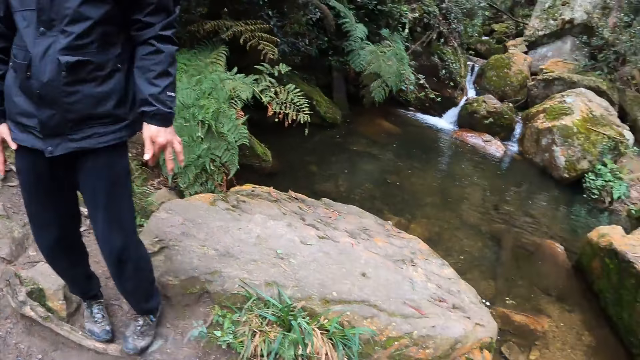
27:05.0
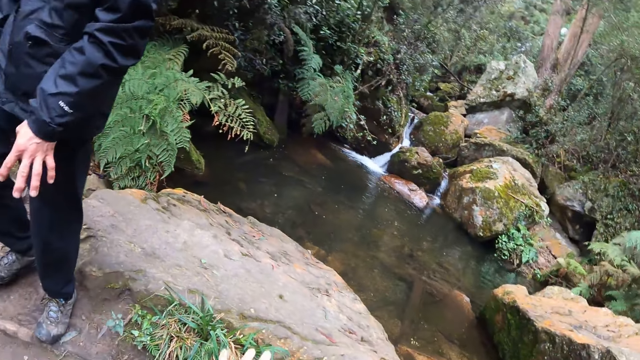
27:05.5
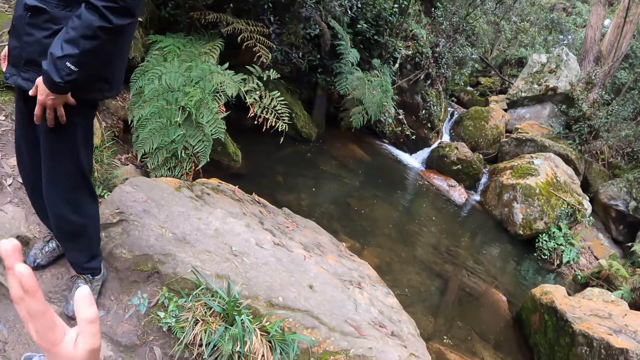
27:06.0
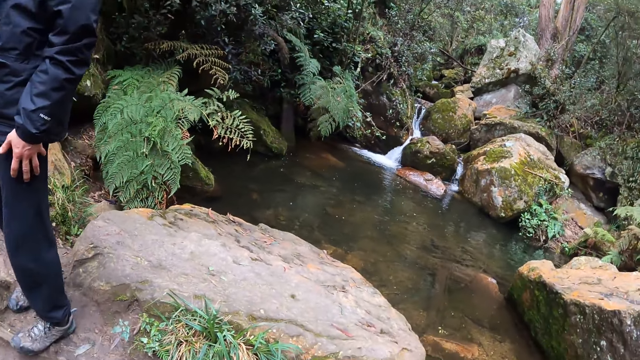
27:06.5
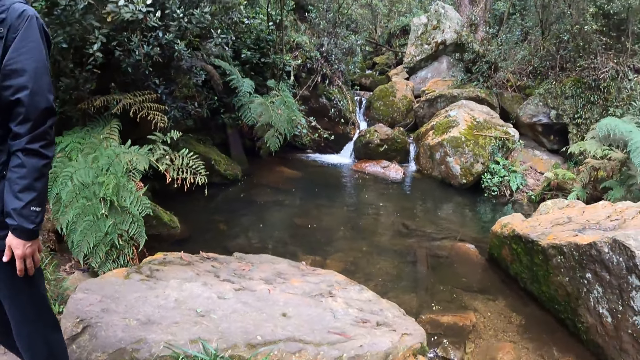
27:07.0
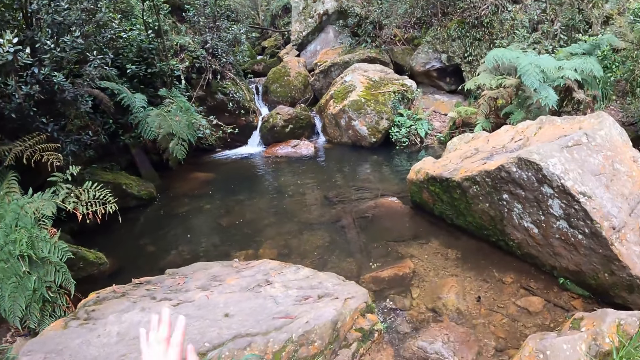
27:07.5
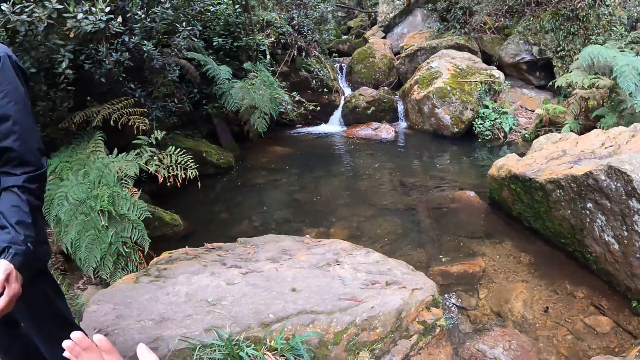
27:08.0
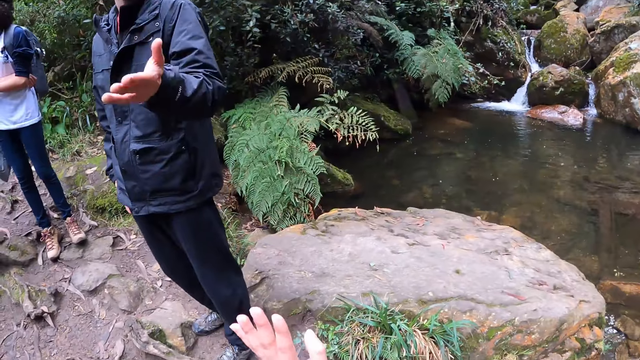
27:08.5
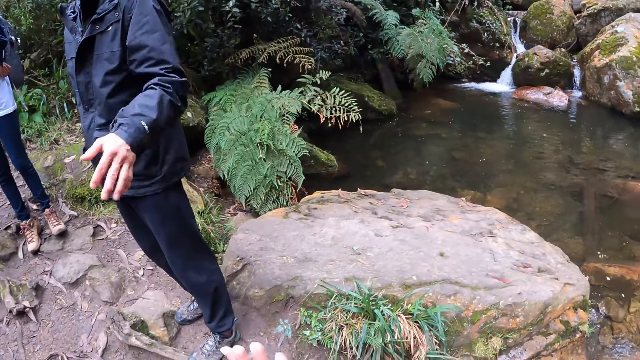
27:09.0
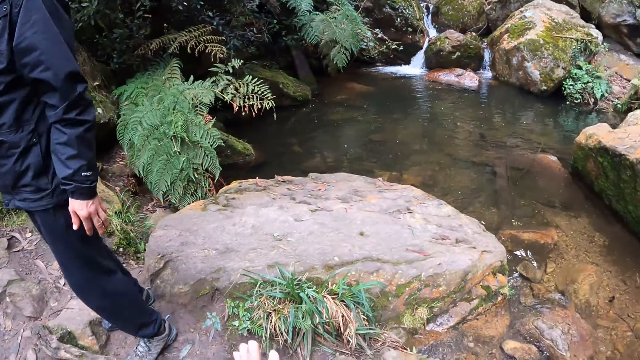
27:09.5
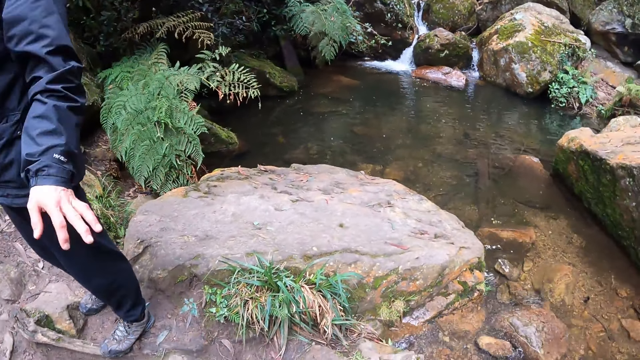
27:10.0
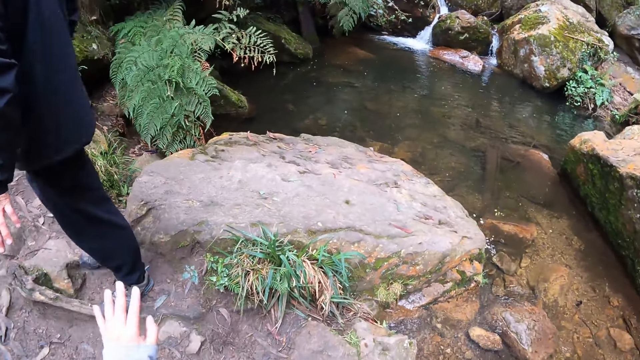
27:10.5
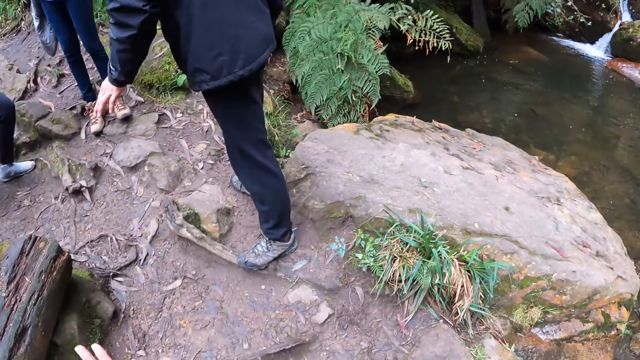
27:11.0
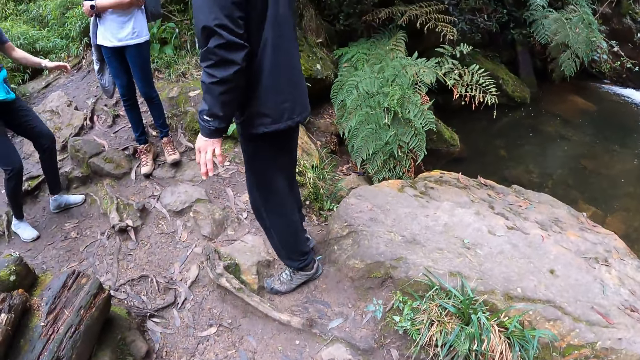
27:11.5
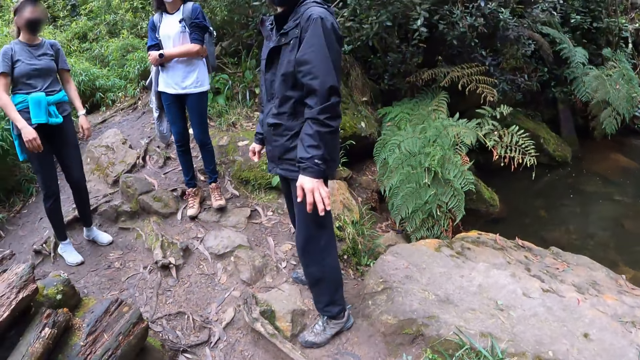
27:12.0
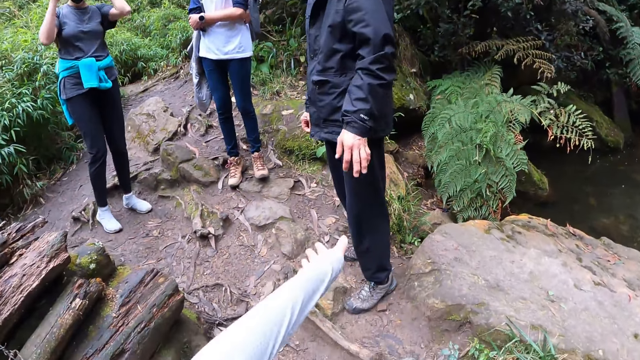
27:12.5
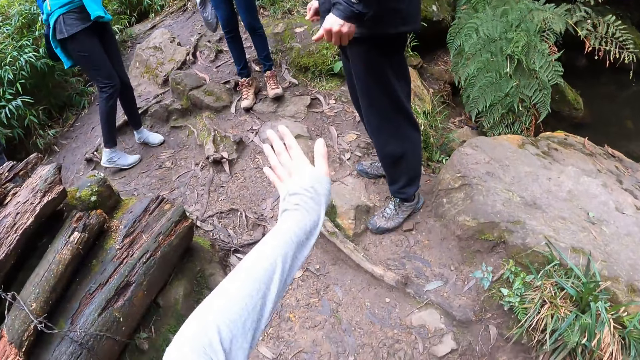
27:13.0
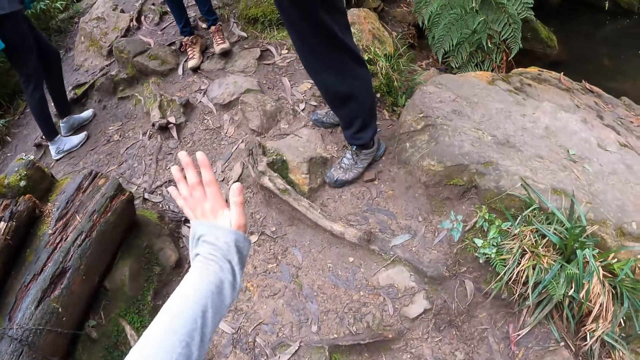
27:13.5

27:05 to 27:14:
The camera wearer gesticulates with her left hand. The man gesticulates with his left hand.

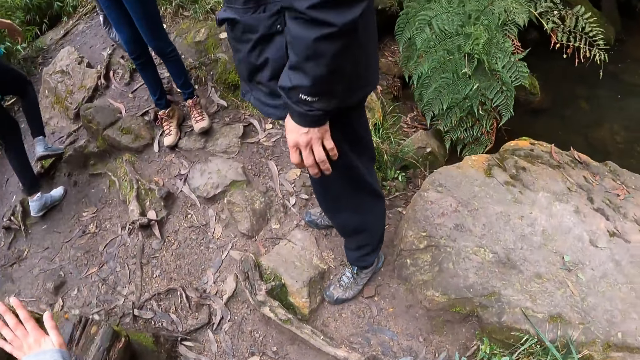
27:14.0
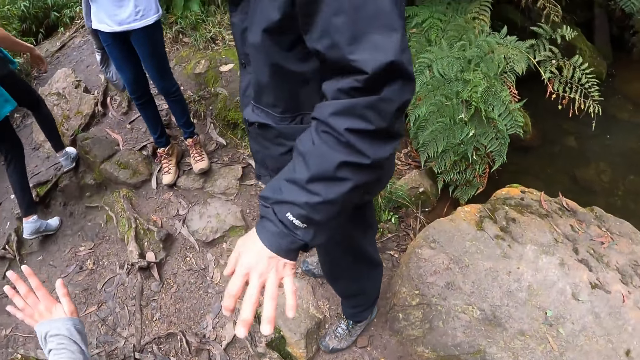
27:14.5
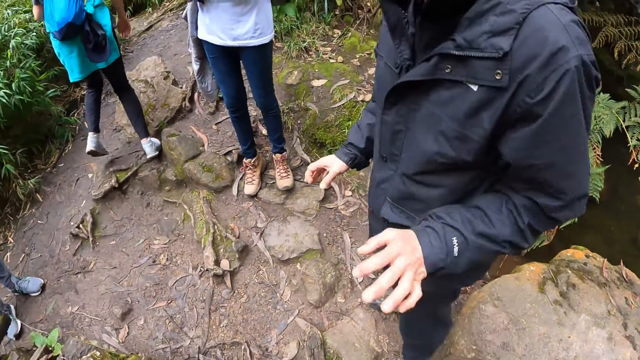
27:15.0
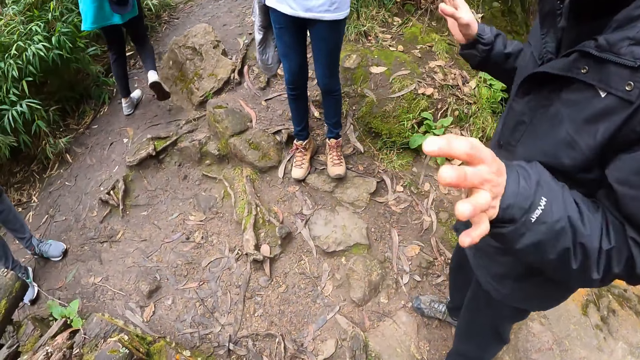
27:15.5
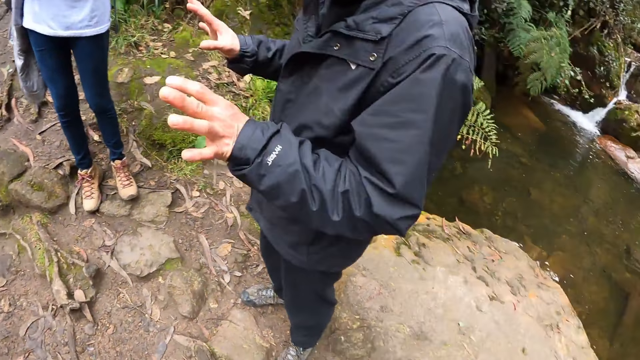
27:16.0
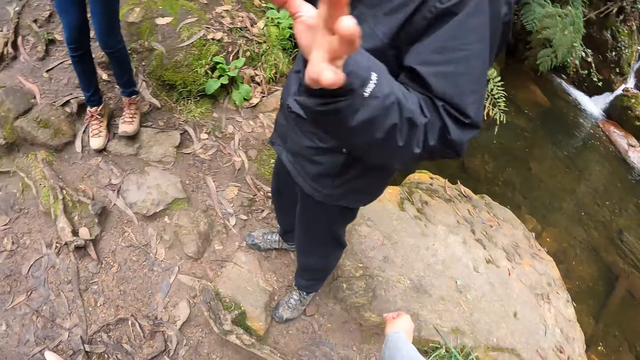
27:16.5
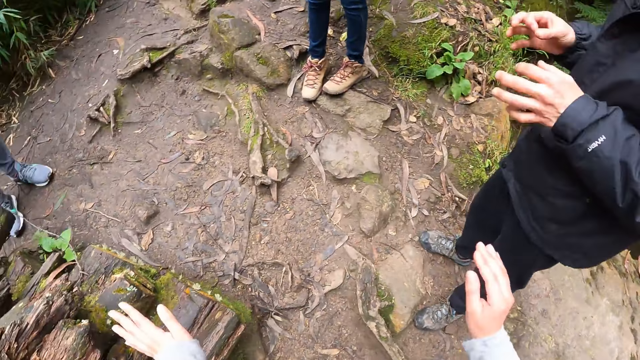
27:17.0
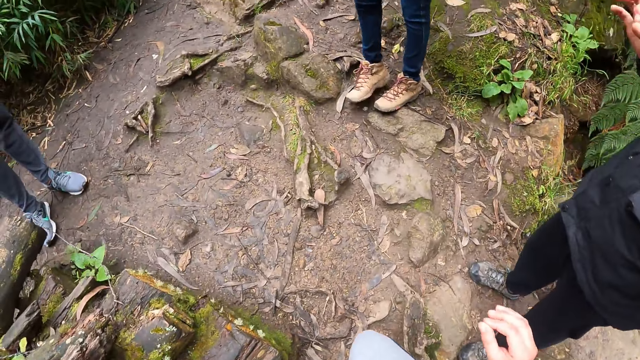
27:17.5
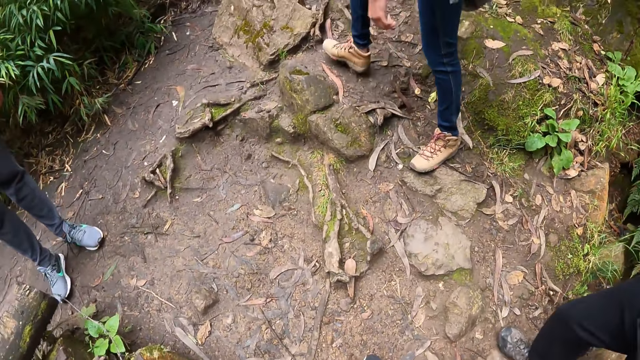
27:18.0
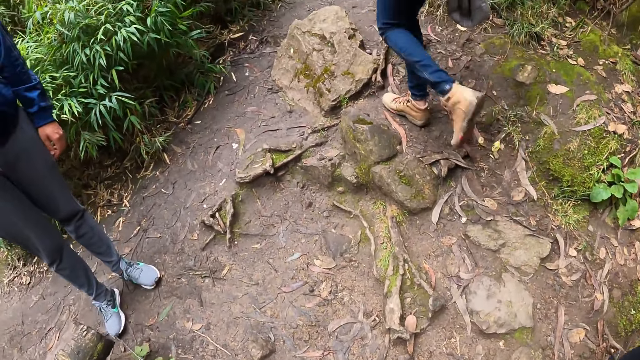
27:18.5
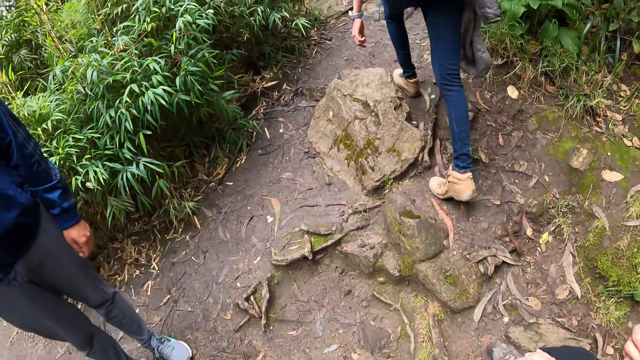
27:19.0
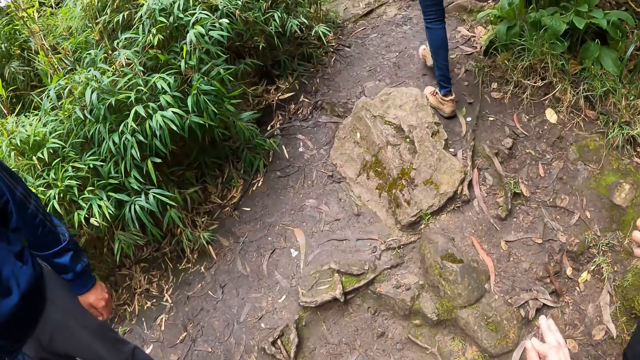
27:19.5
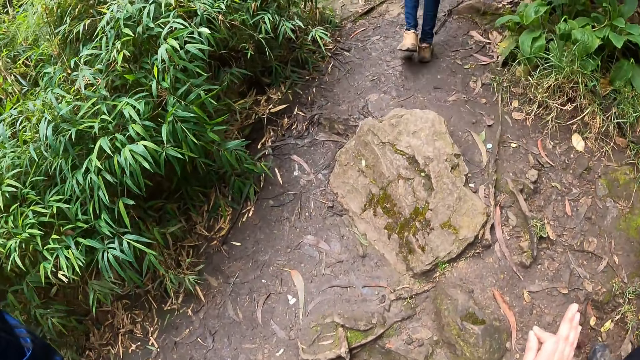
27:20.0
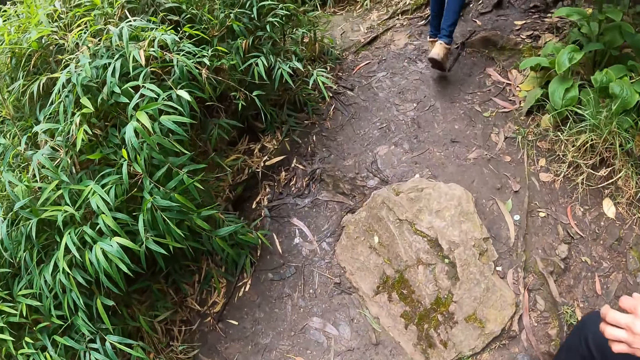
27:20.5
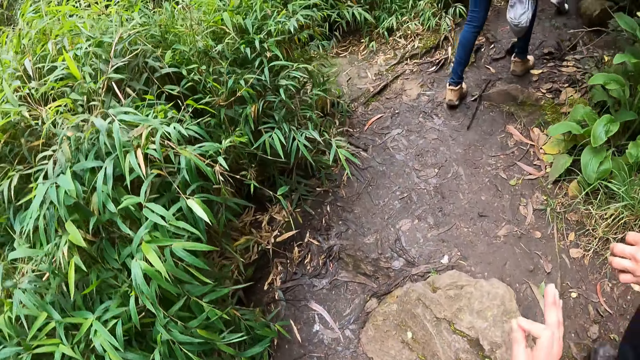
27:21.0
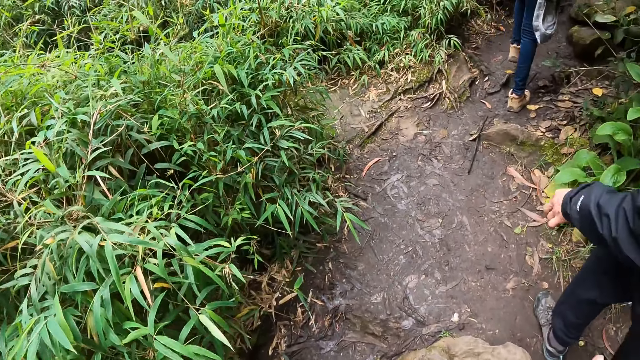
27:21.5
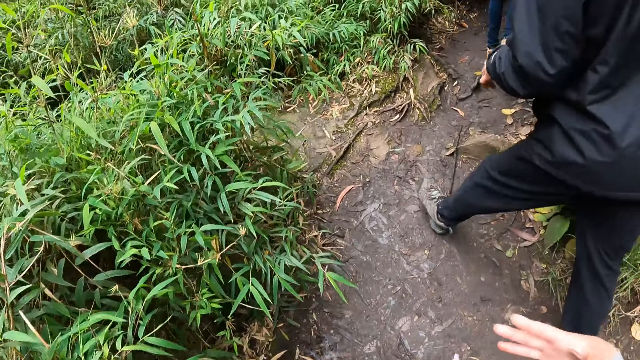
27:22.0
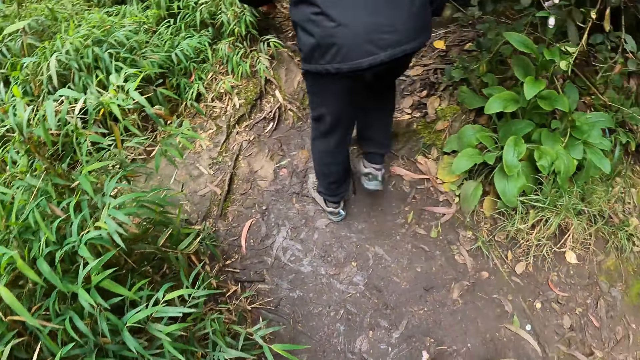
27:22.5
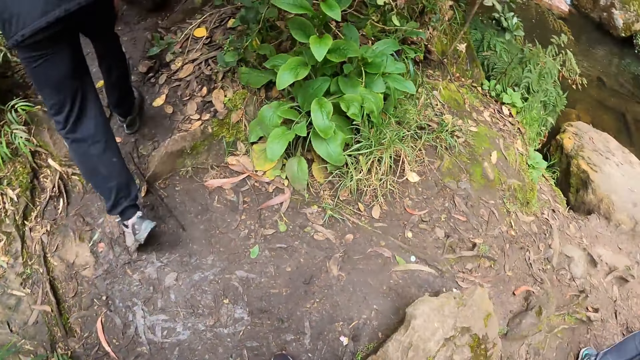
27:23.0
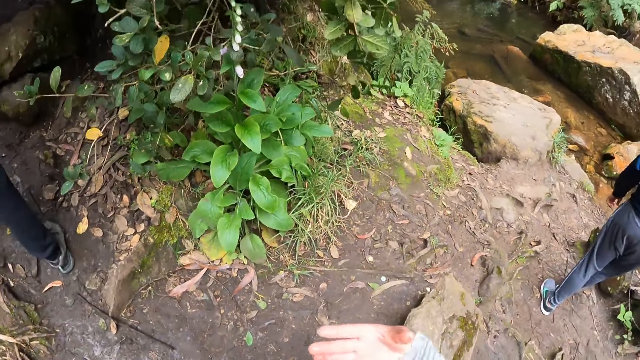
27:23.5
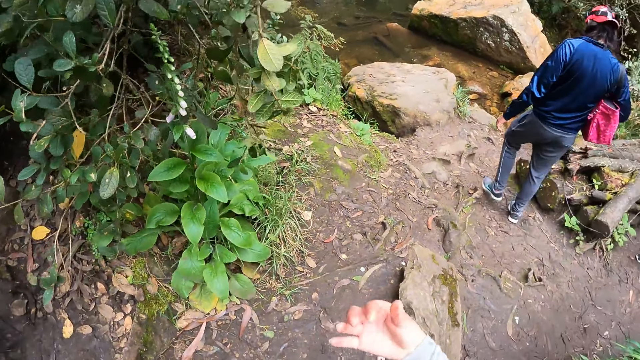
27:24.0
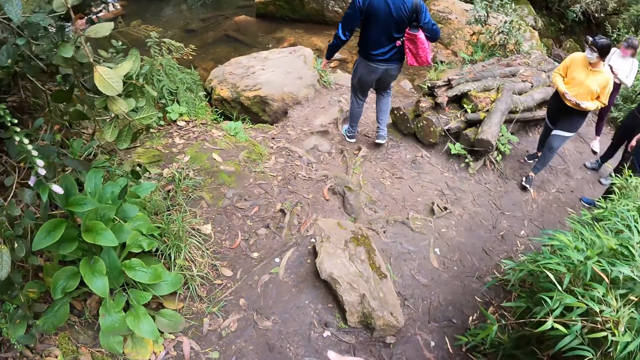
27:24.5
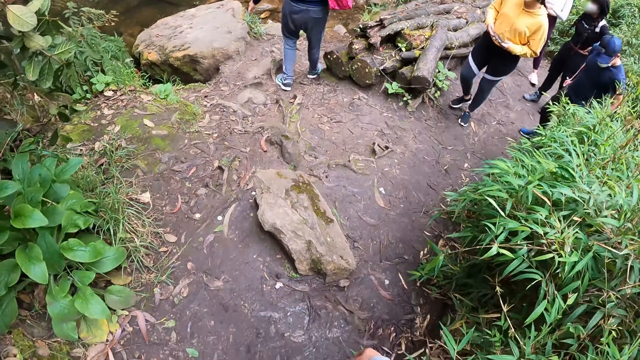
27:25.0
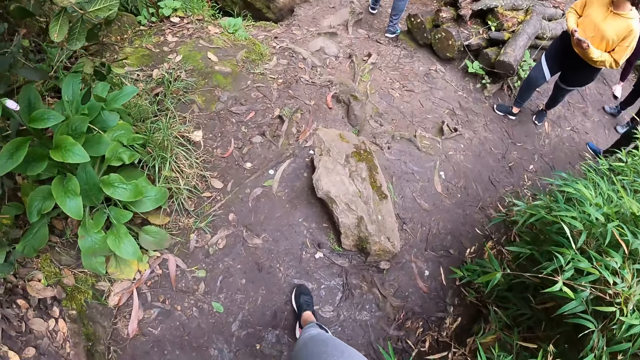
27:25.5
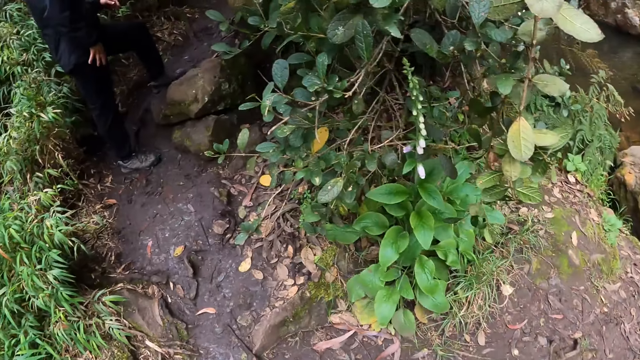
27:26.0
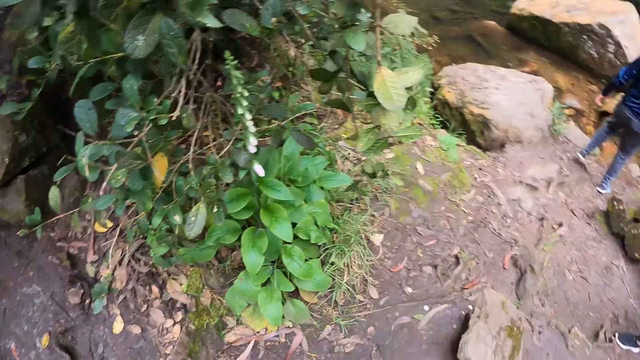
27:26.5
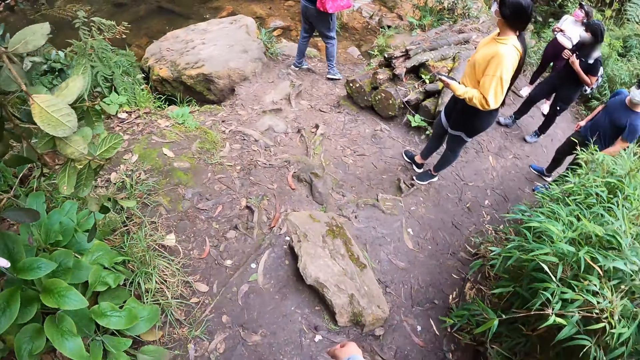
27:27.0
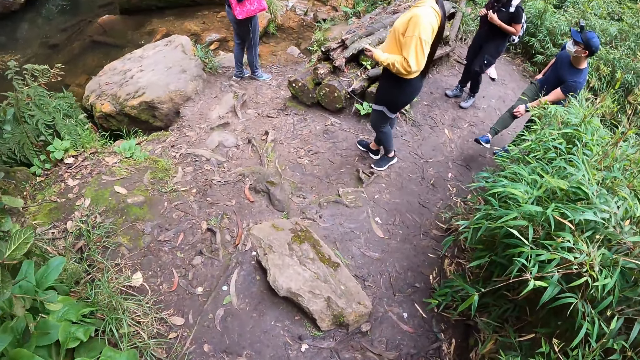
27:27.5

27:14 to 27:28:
A man gesticulates with both hands. The camera wearer uses a hand gesture. She walks up a mountain. The man climbs up the mountain. The camera wearer moves her right hand. She looks around the area. Another man walks towards the stream. A woman walks up the mountain. The camera wearer turns around the area and looks around the area.
